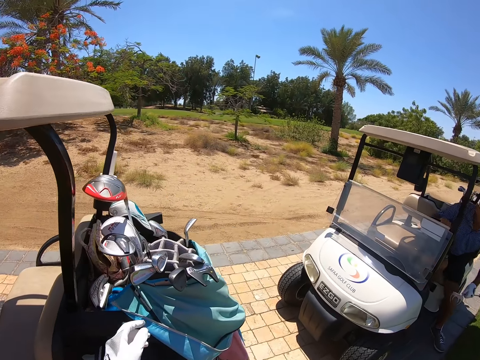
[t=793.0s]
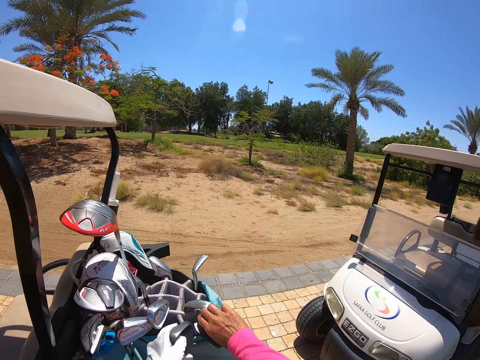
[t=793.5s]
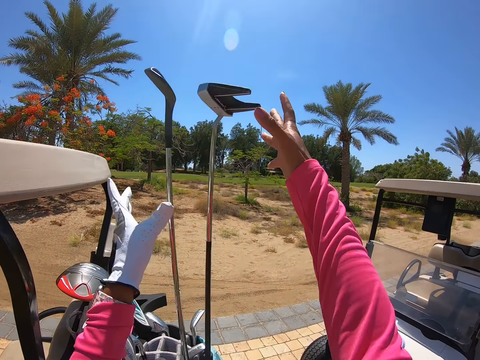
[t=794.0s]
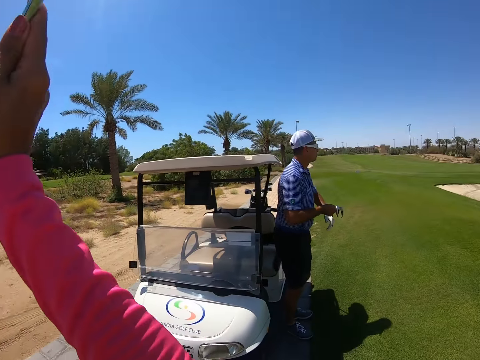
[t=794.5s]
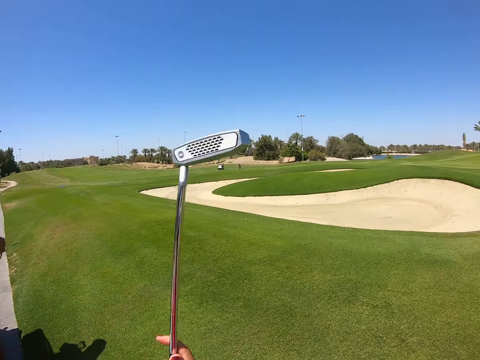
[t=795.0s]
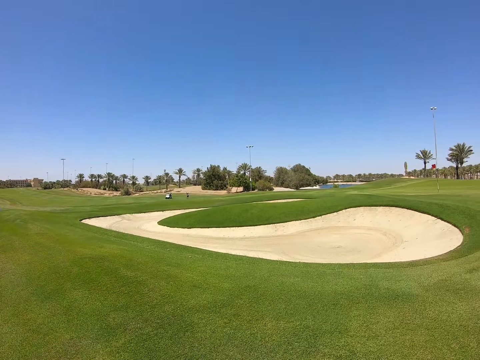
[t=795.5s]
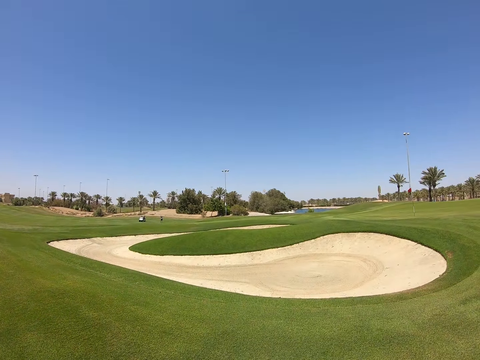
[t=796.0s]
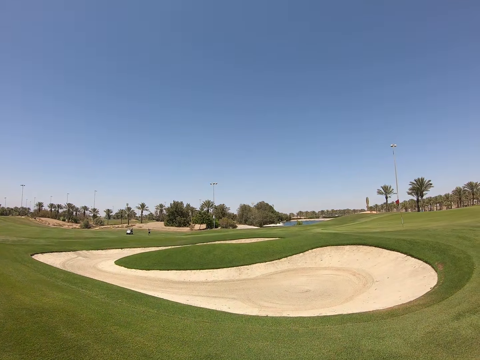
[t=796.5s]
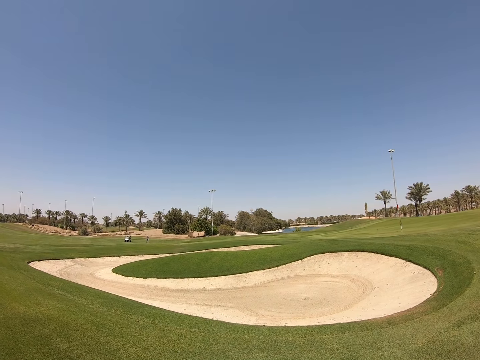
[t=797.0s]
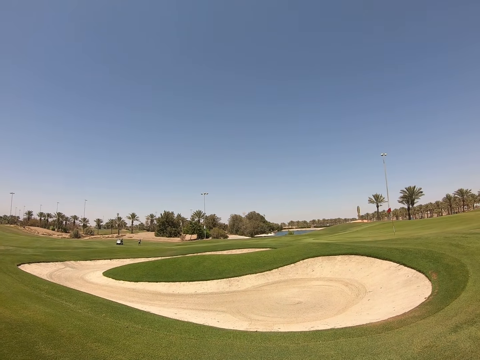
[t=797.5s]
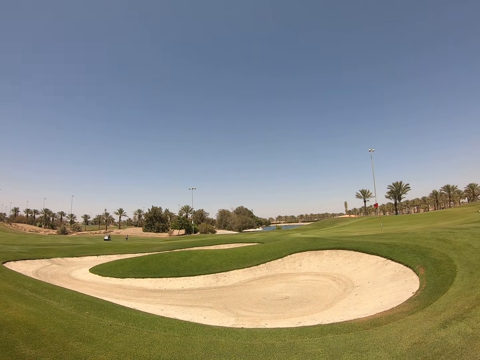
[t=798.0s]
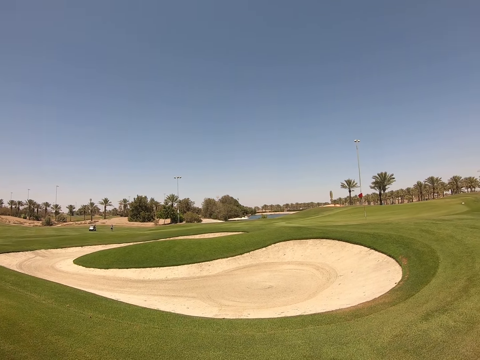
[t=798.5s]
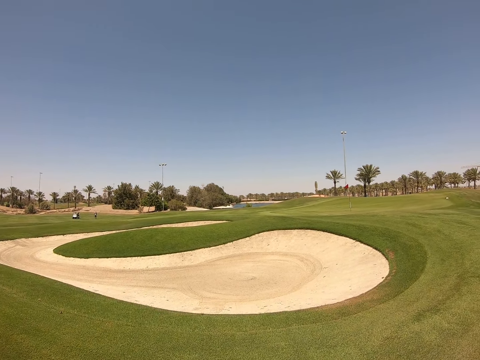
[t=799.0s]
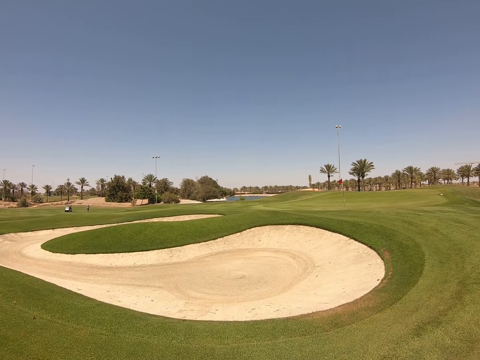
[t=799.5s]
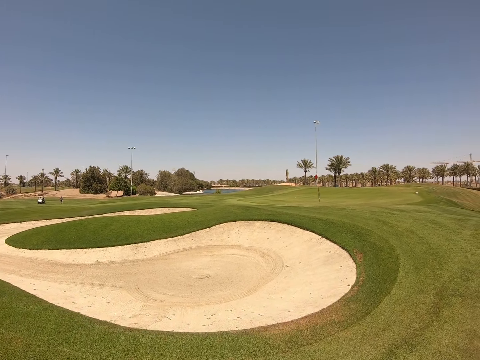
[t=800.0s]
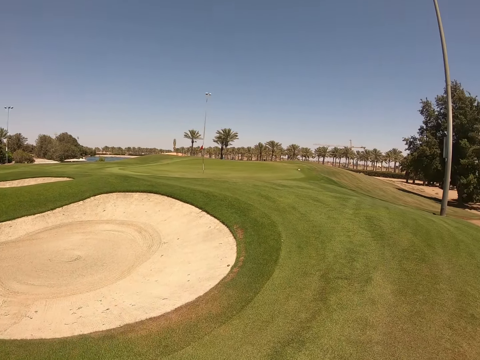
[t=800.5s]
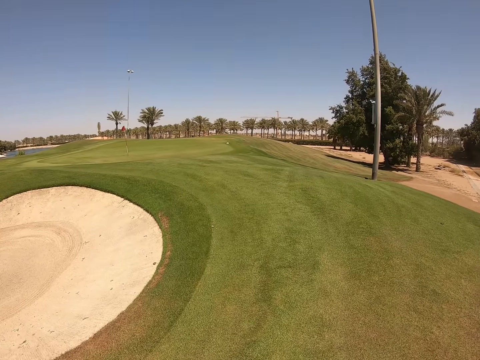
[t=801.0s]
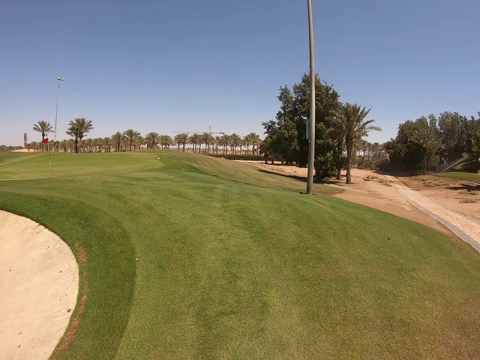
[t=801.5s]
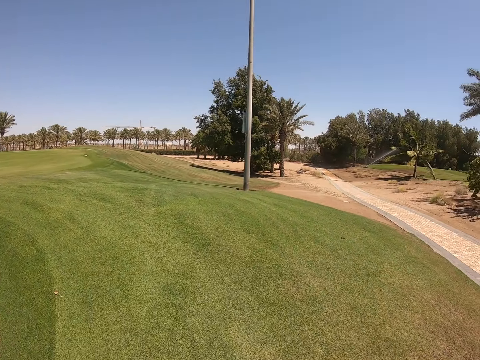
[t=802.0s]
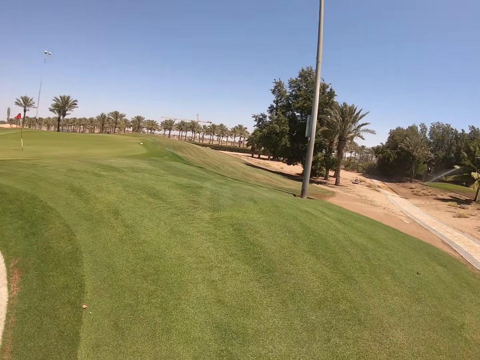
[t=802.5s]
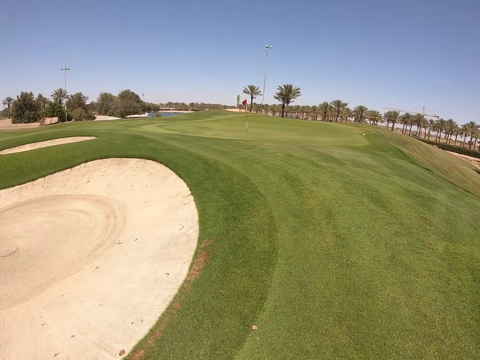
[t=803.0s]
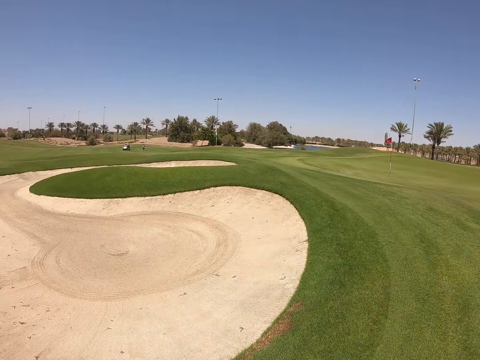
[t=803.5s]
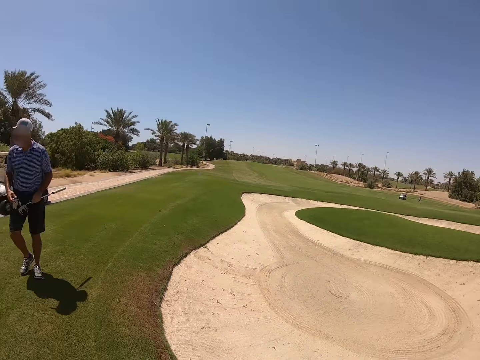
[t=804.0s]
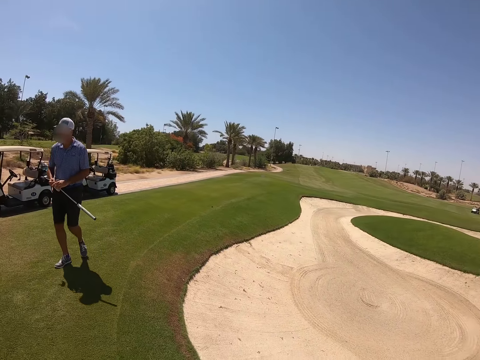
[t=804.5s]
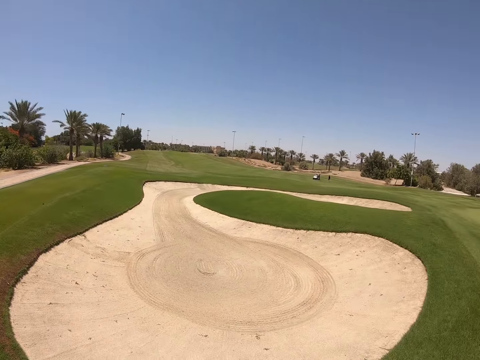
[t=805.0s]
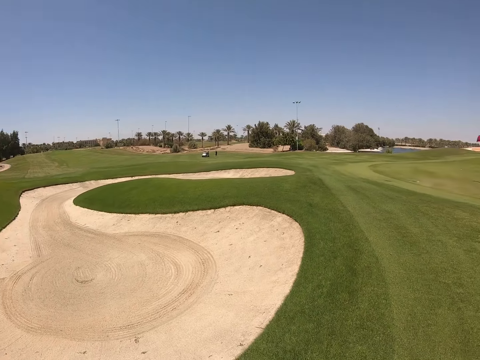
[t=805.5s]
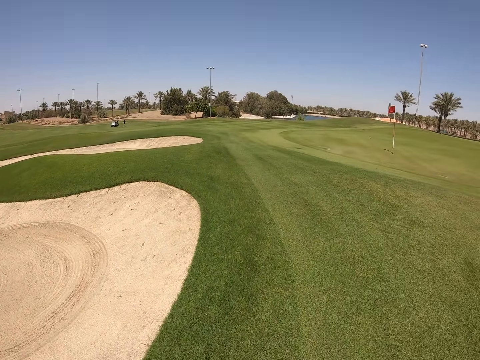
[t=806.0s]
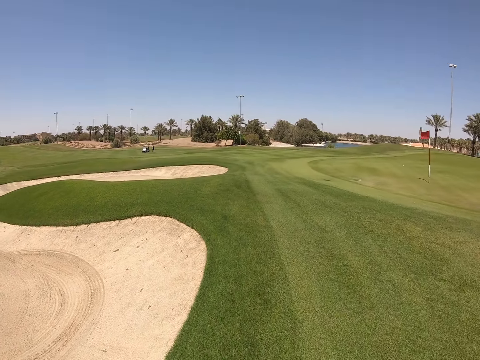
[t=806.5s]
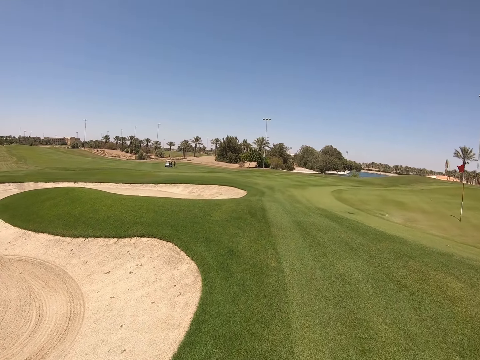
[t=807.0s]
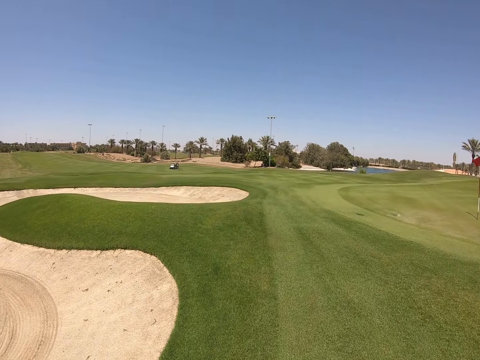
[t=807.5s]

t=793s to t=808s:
The camera wearer picks up a golf club, the golf putter, from the golf bag. They walk on the grass.

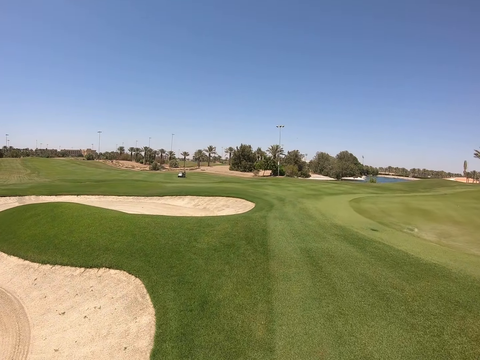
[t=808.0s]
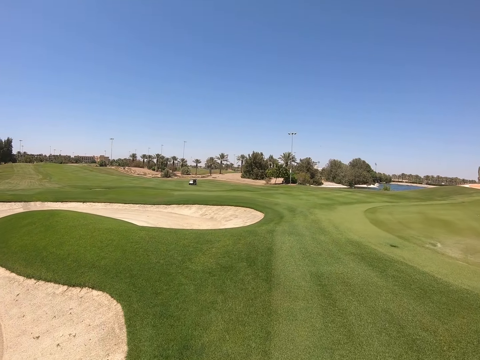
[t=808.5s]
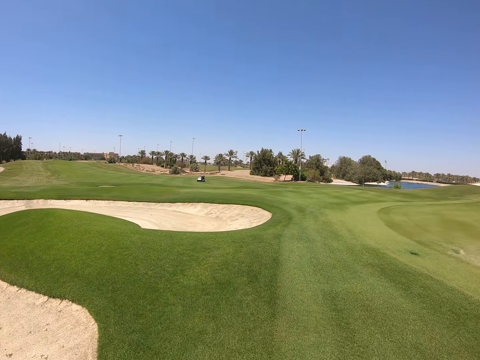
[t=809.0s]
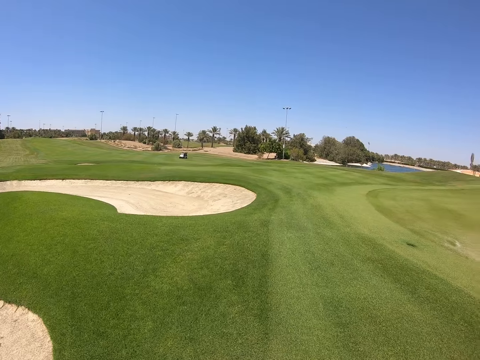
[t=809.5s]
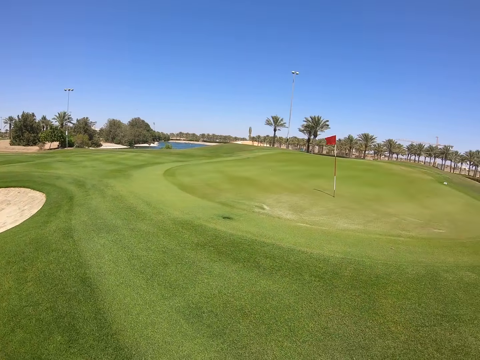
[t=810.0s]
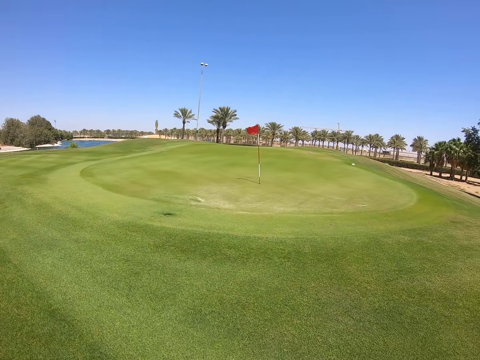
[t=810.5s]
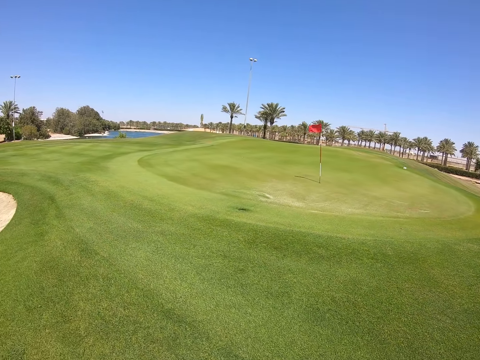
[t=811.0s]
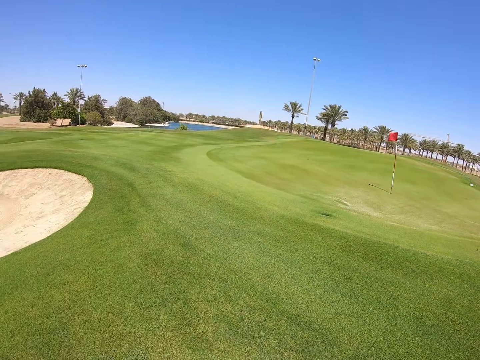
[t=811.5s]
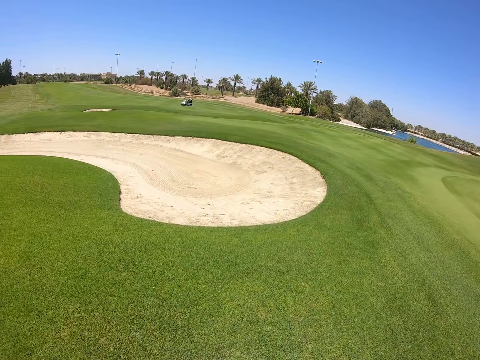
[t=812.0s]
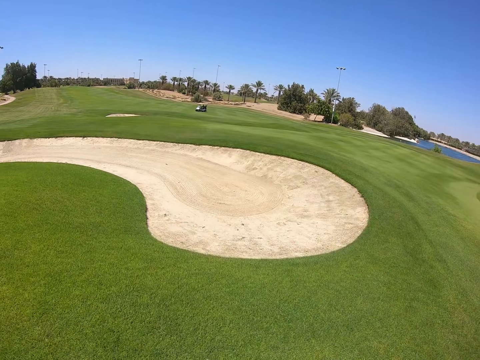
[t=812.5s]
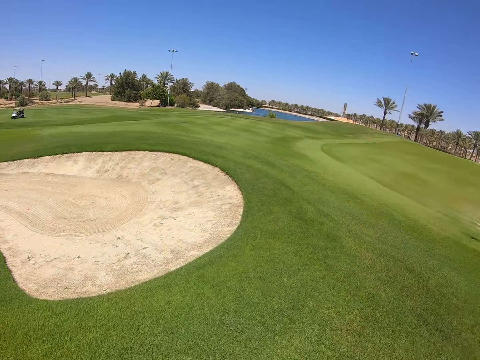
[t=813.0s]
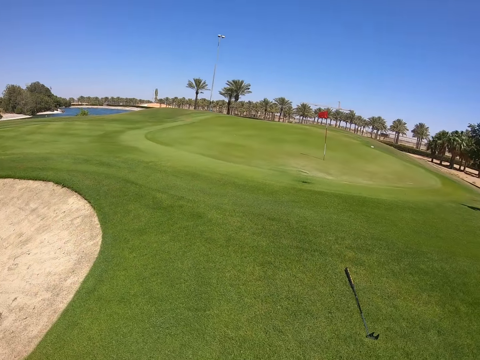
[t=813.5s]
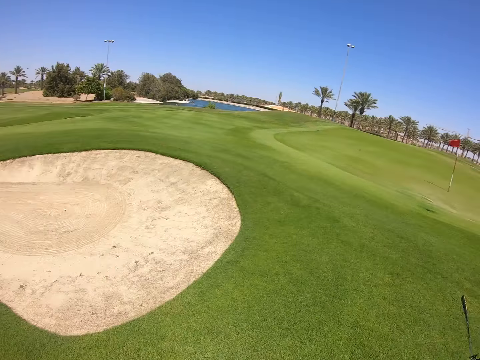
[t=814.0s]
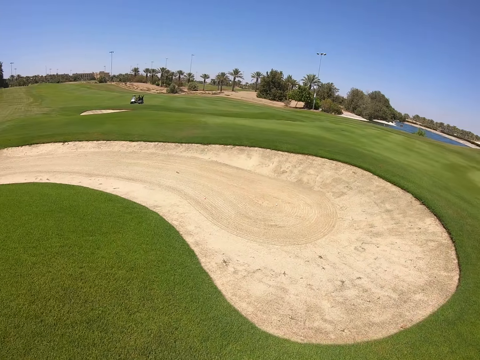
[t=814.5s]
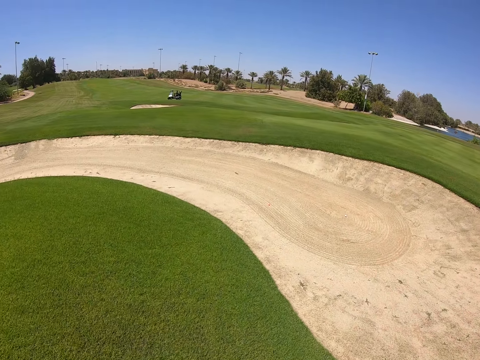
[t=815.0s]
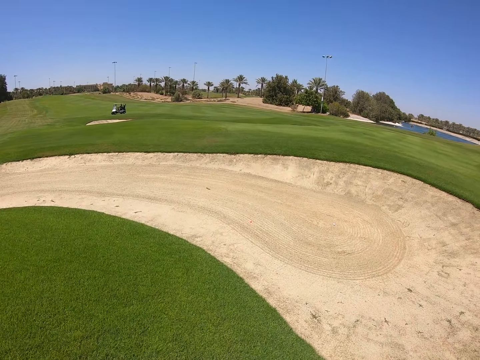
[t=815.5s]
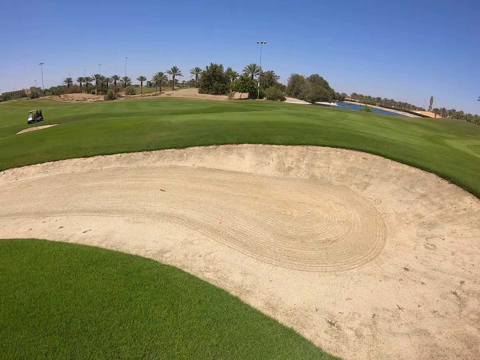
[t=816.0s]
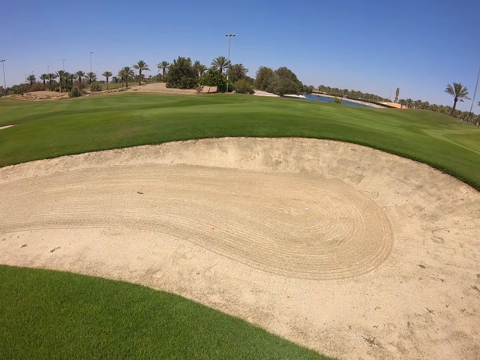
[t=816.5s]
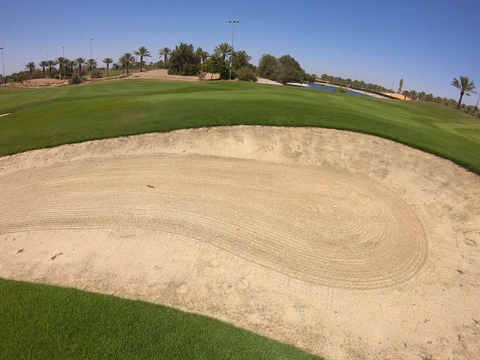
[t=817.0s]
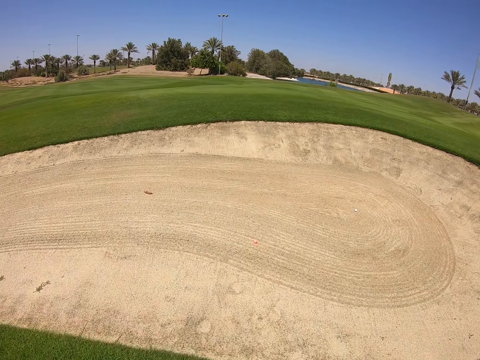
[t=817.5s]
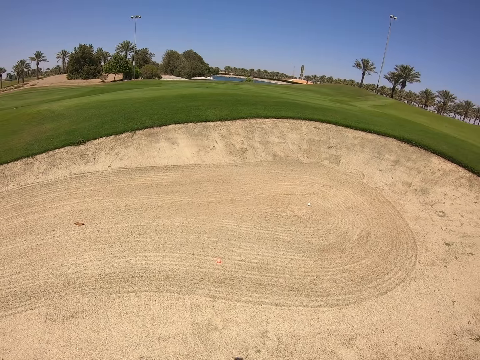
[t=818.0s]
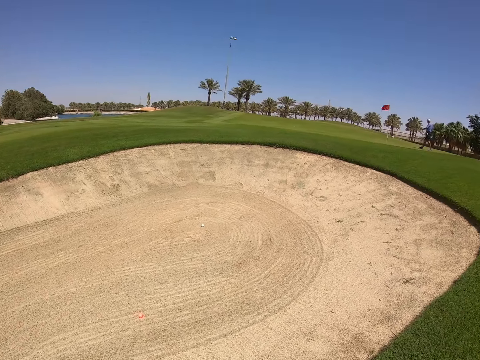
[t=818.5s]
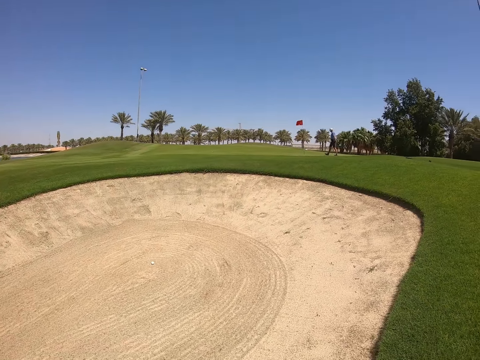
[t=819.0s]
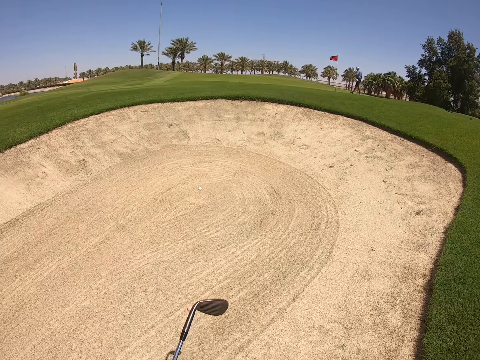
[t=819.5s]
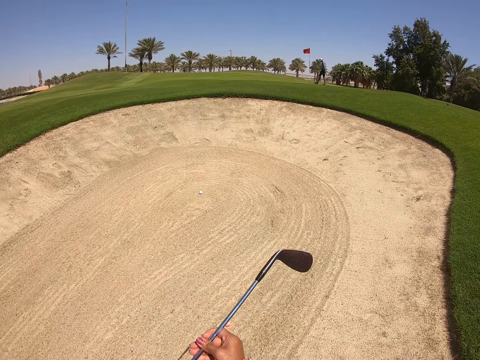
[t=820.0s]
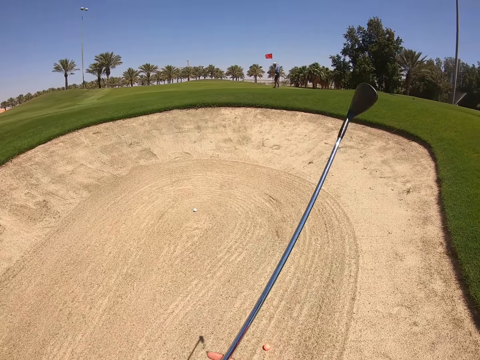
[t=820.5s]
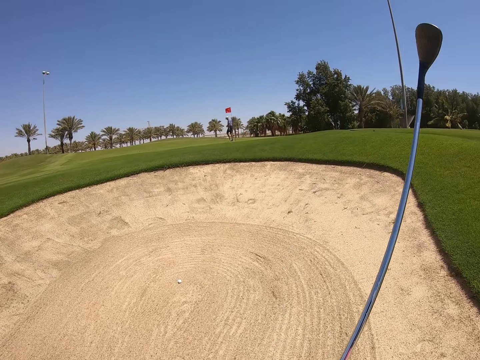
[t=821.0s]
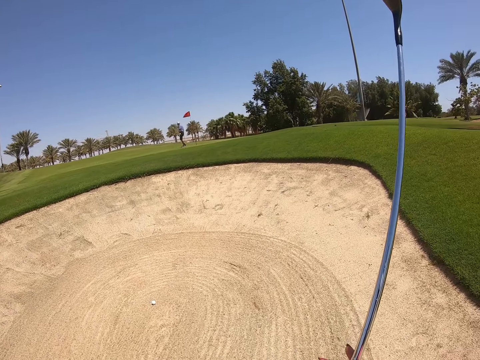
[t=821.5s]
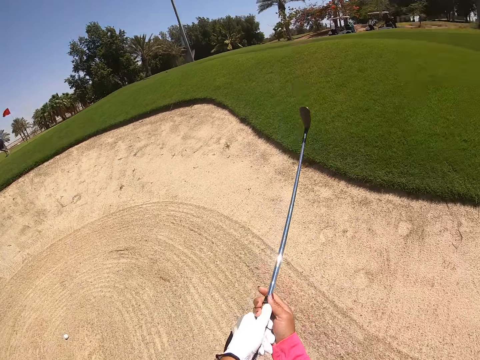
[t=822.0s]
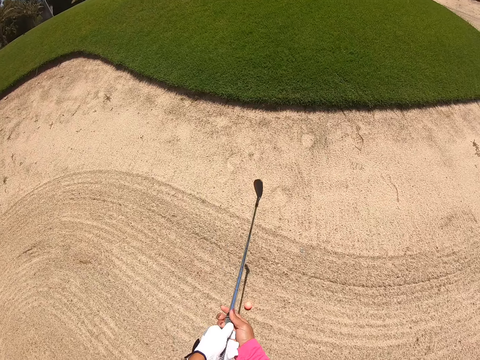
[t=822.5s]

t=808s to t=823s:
The camera wearer walks in the sand pit. They lift up a golf club.
